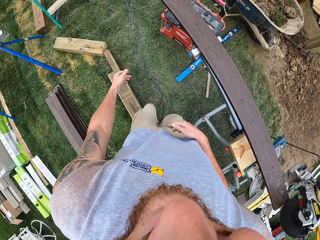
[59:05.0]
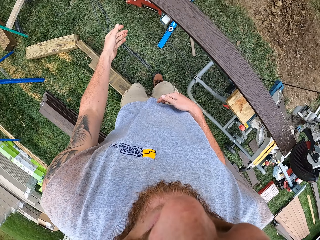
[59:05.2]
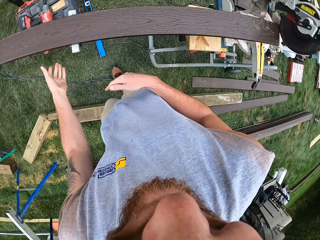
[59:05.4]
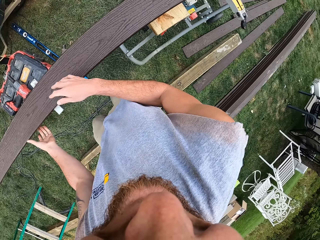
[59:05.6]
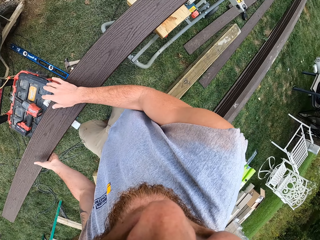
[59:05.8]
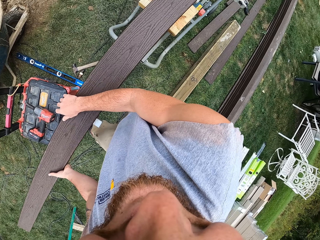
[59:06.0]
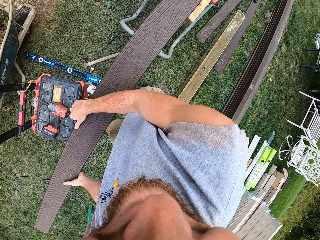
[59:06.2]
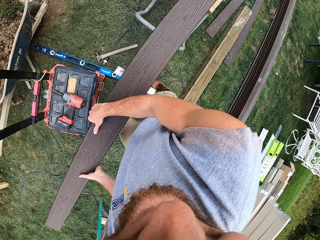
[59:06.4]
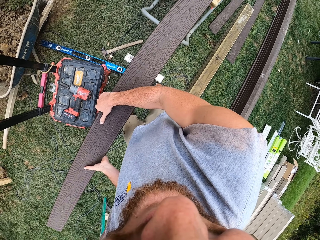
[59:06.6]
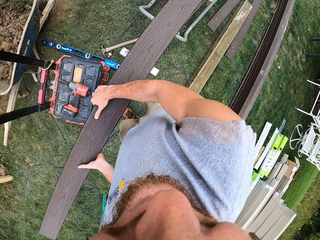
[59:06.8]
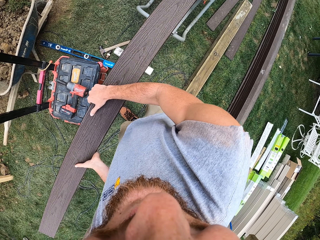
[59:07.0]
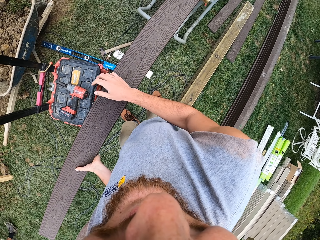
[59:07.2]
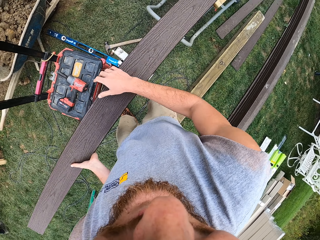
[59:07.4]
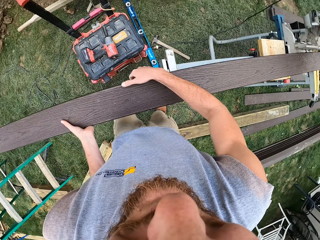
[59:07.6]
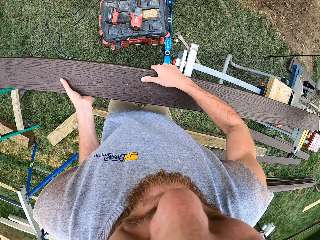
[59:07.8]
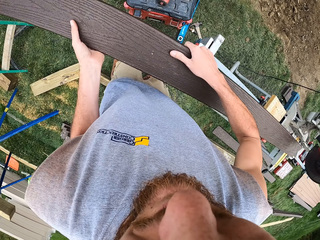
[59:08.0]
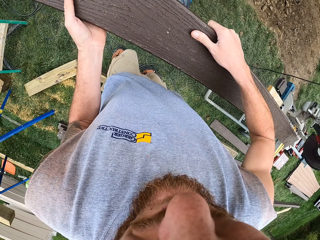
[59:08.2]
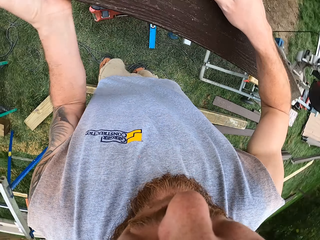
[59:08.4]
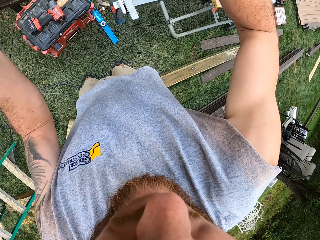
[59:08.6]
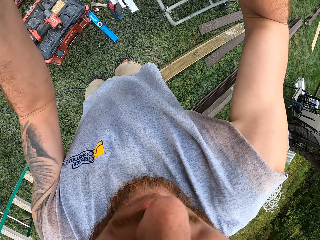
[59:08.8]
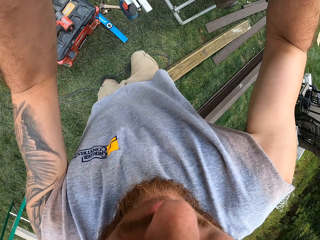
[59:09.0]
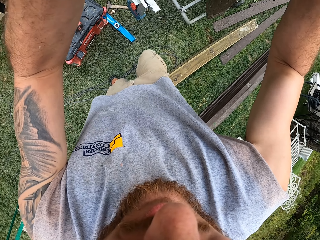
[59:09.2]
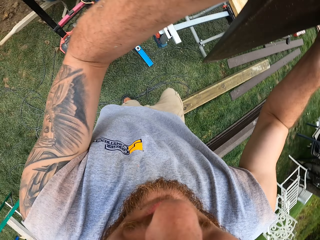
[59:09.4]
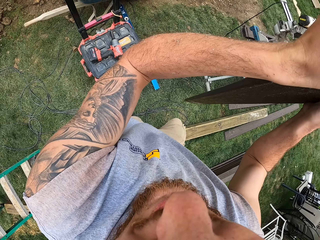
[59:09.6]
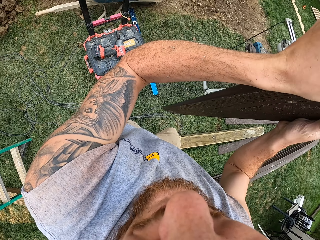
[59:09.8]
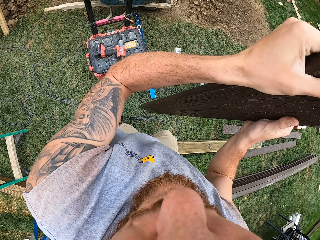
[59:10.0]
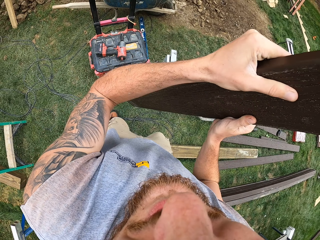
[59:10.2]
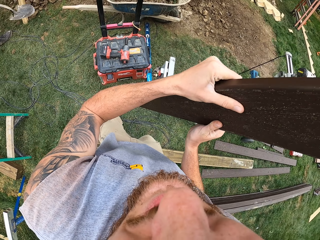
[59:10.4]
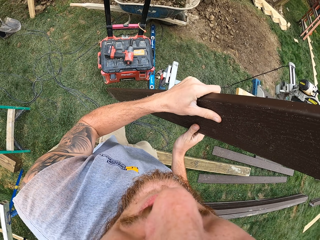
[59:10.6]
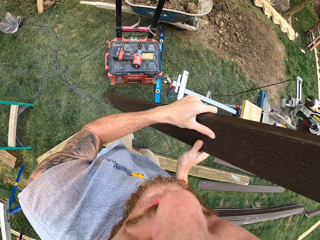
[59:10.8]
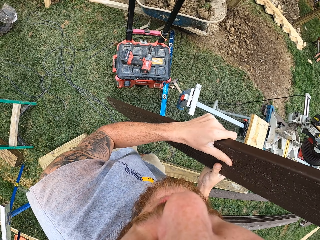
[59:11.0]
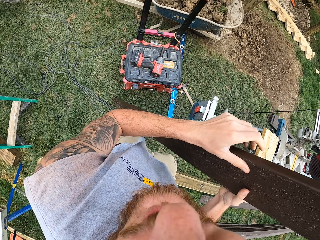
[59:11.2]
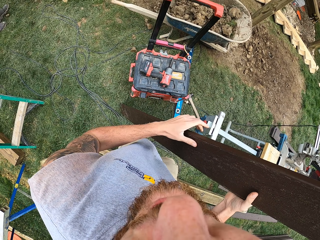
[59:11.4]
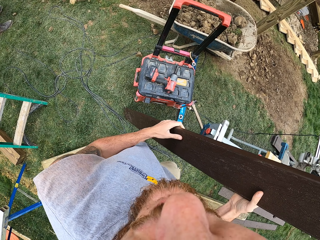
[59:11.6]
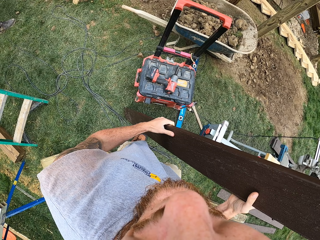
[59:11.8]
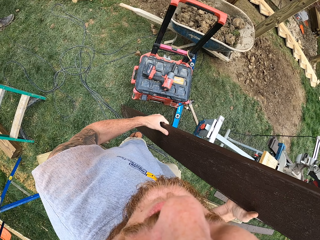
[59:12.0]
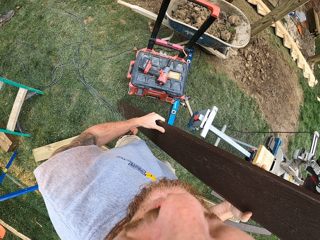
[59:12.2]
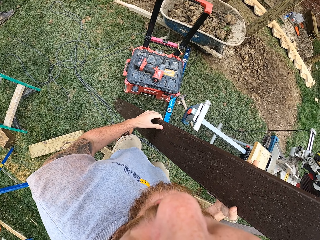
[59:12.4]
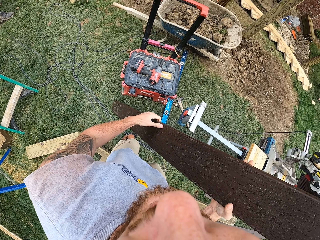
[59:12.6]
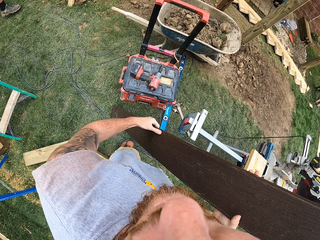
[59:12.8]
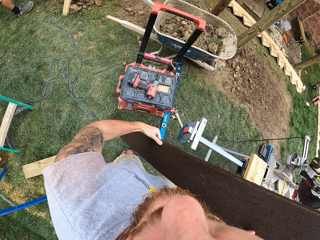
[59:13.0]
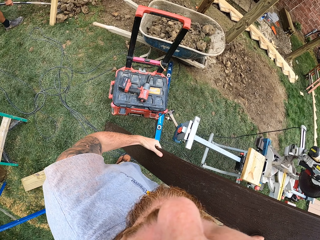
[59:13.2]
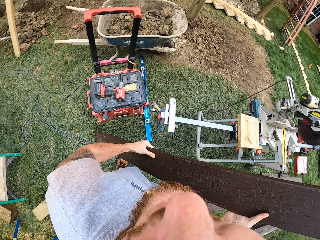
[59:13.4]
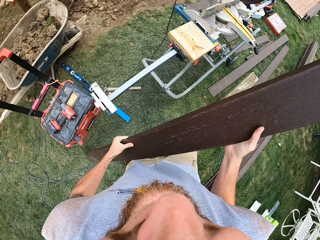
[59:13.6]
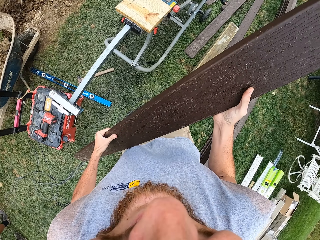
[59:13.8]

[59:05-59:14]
The camera wearer steps on a timber. They look around. They hold a piece of wood. They move a hand. They look around. They carry the wood. They lift up the timber. They move a leg. They put the timber down. They move a hand. They move a leg.

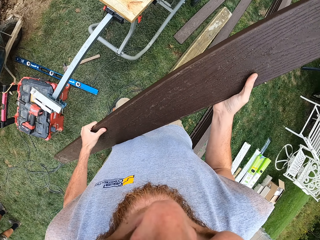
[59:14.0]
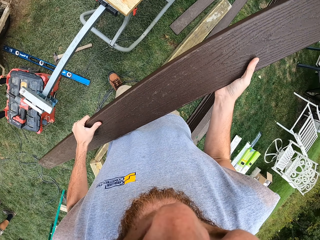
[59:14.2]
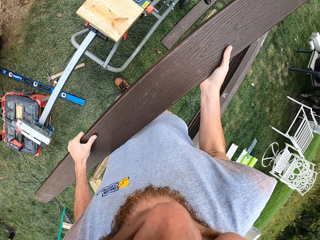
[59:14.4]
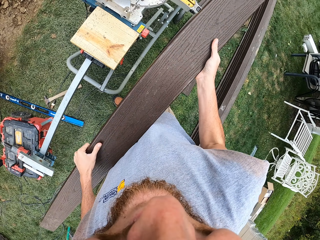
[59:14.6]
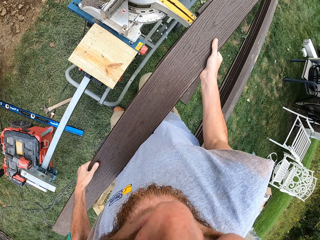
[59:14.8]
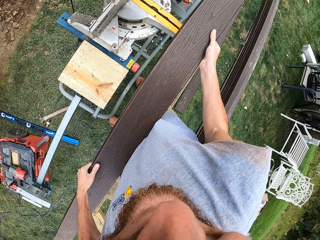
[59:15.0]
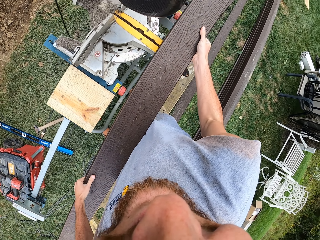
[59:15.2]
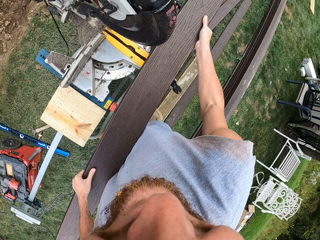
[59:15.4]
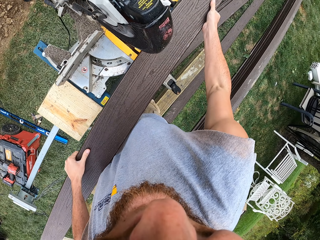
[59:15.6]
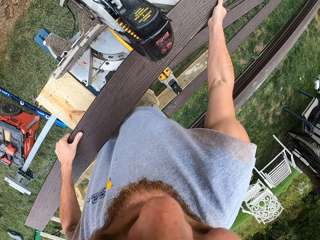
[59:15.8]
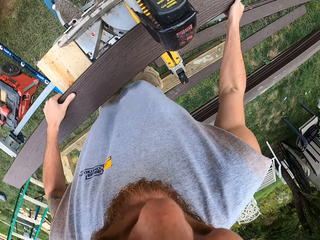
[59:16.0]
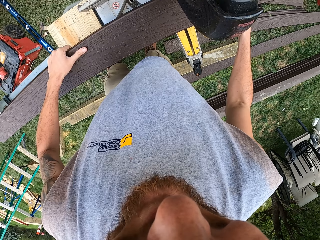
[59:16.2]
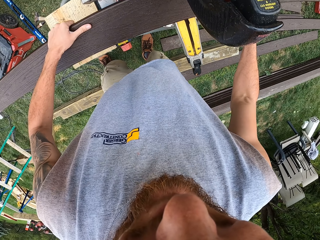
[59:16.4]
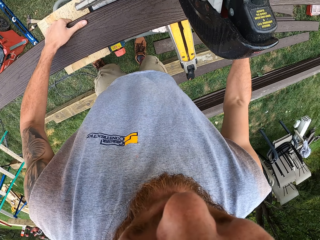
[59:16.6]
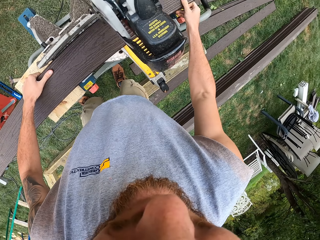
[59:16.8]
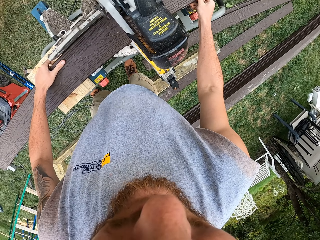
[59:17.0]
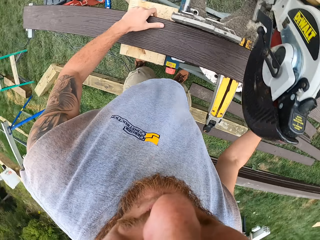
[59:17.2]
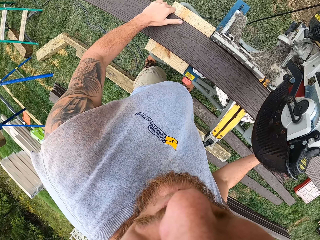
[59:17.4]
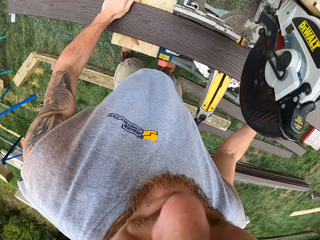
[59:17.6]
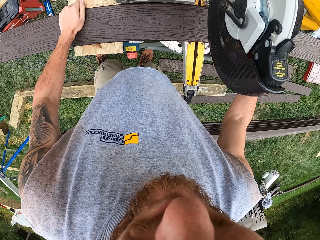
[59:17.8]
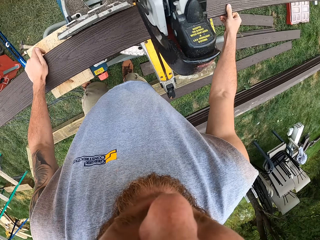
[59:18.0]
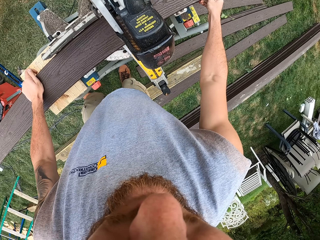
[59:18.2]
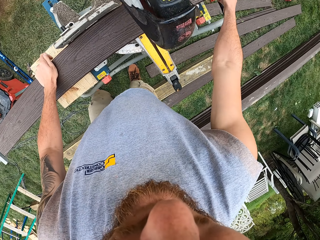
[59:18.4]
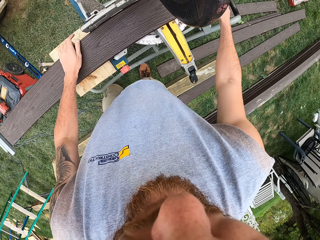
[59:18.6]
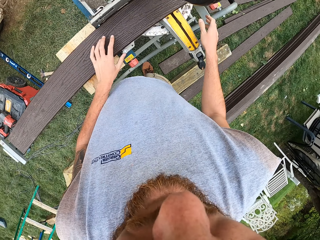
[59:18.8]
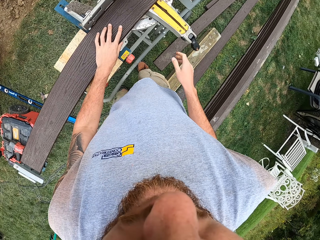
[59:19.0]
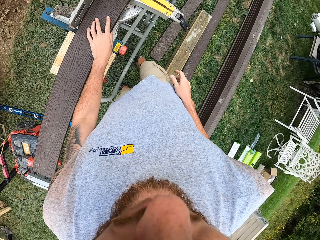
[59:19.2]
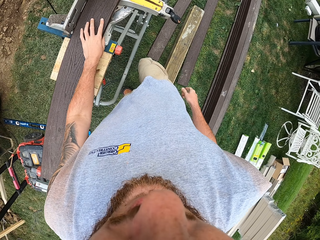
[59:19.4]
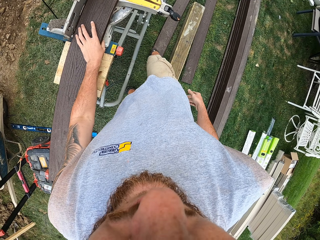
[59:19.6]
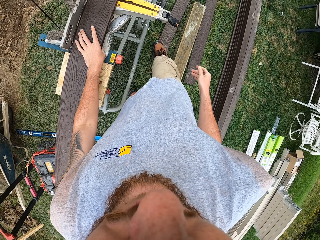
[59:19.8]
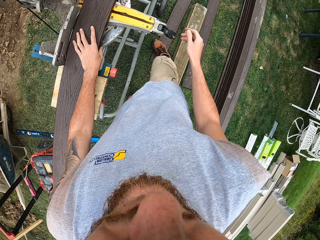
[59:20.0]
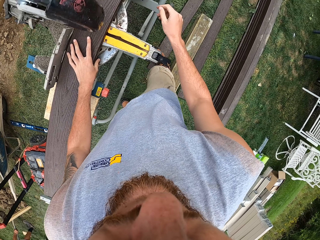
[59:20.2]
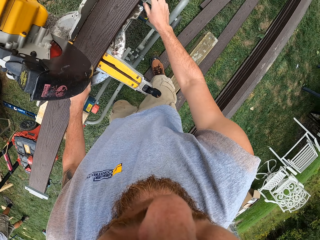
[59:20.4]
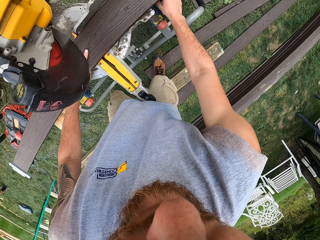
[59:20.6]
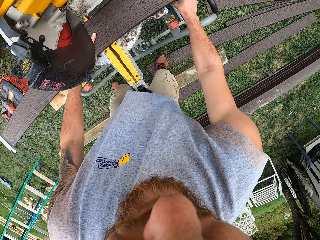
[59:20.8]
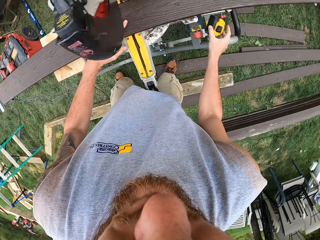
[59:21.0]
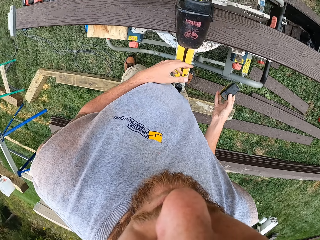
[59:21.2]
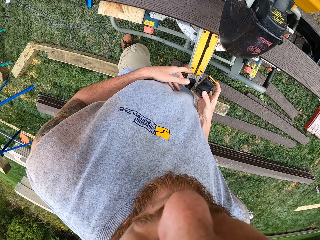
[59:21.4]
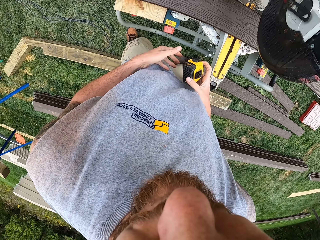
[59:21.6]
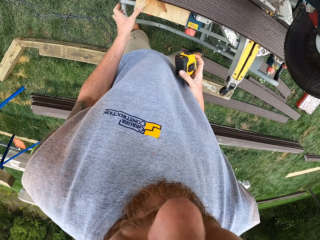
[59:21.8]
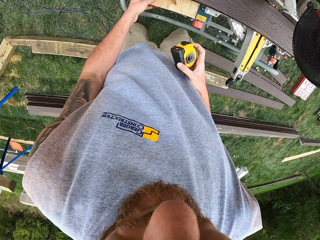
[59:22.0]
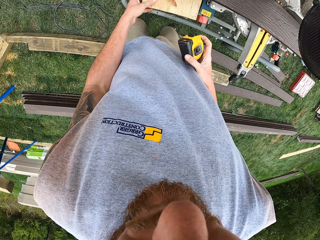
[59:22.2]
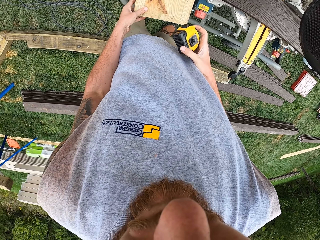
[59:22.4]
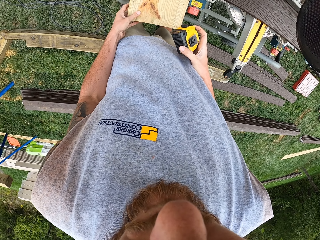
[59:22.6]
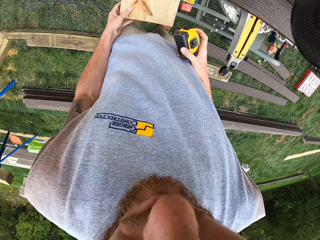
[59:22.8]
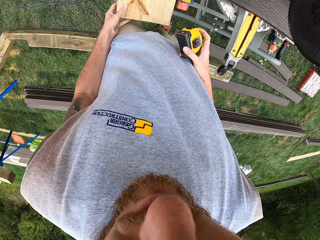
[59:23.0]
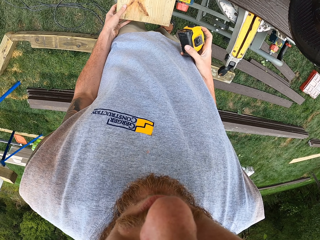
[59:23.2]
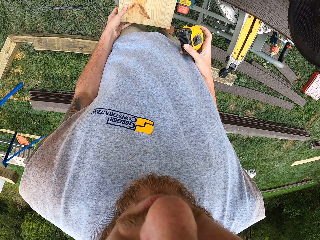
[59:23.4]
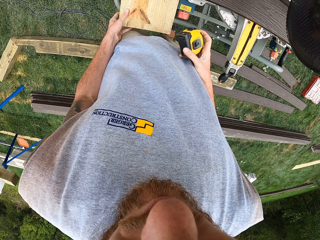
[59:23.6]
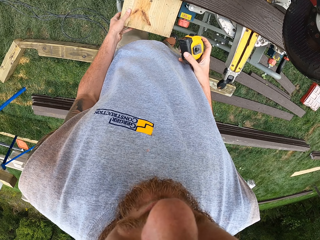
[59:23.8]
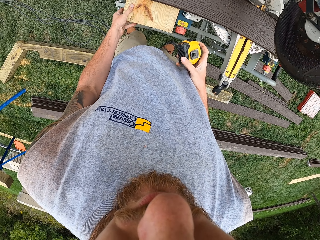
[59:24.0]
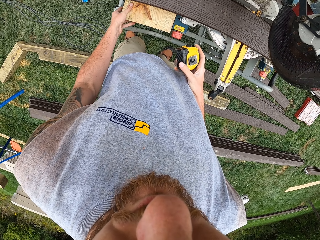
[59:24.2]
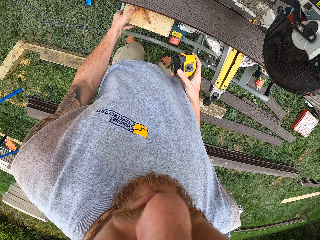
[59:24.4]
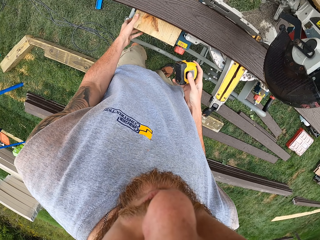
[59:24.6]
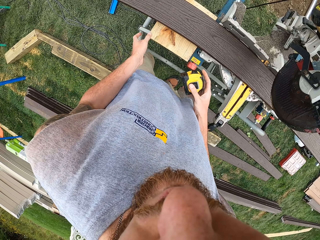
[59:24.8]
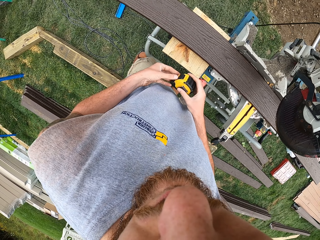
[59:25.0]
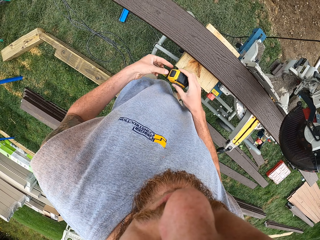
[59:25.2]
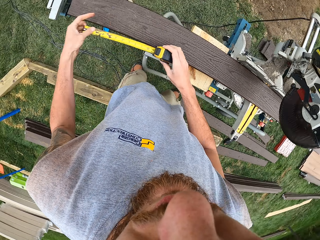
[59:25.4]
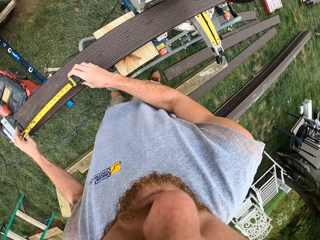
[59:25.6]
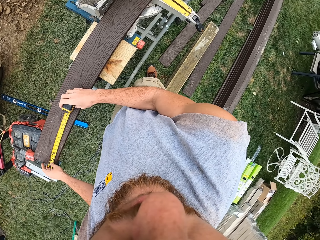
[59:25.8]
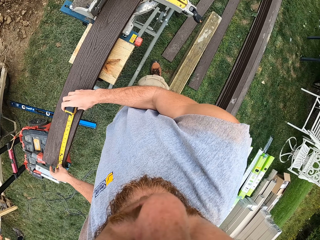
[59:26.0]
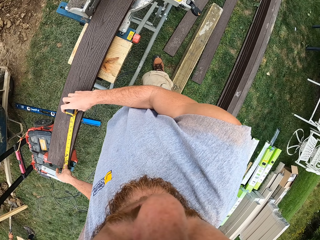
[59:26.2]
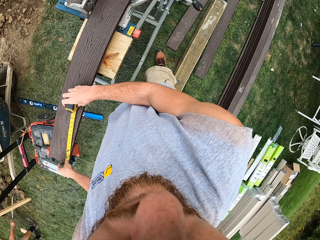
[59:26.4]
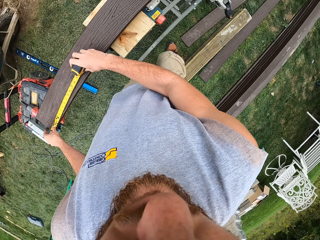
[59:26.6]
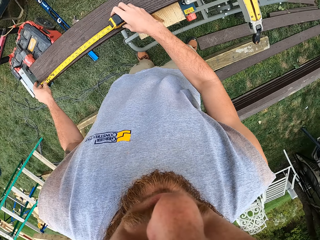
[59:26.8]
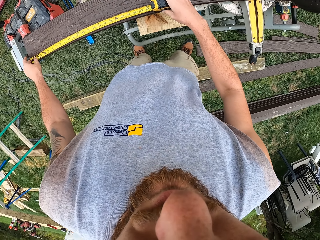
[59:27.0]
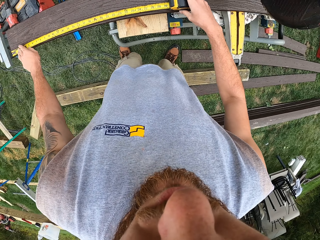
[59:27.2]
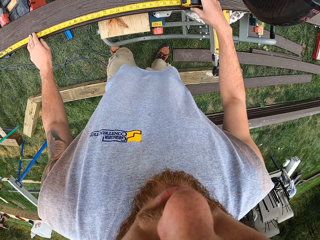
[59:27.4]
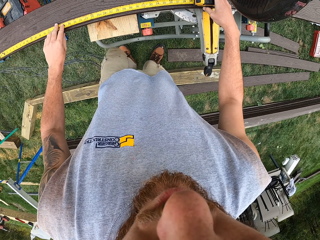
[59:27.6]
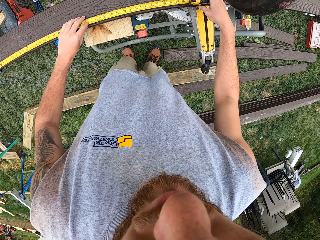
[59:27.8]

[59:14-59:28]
The camera wearer looks around. They lift a timber. They put the timber on a circular table saw. They look around. They look around again. They remove a hand from the timber. They move a leg. They hold the timber. They take a tape measure. They hold the tape measure. They pull the timber. They push the timber. They hold the tape measure. They pull the tape measure hook. They look around. They pull the tape measure.
